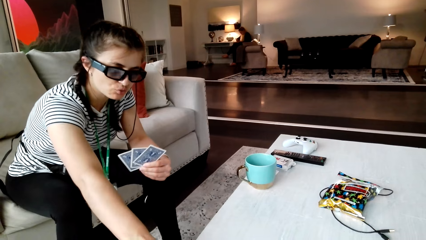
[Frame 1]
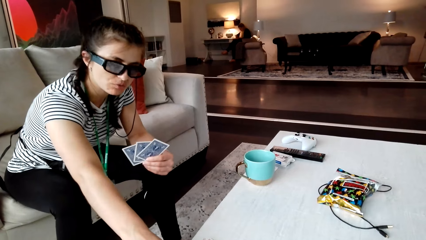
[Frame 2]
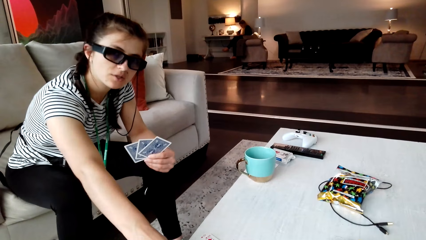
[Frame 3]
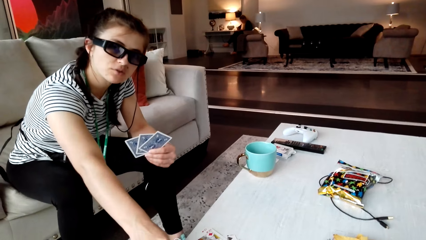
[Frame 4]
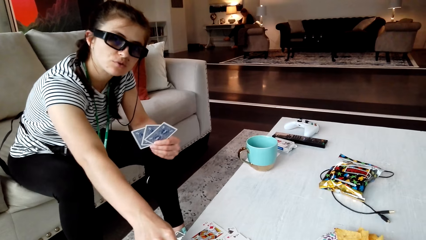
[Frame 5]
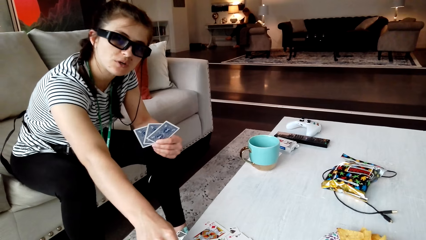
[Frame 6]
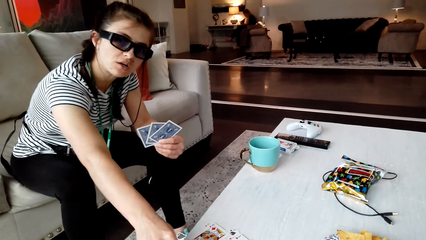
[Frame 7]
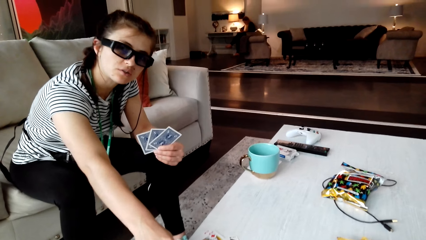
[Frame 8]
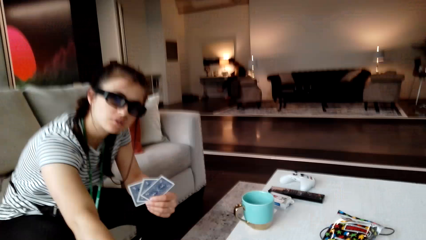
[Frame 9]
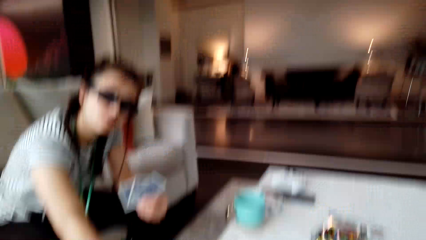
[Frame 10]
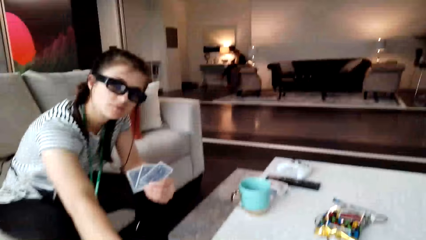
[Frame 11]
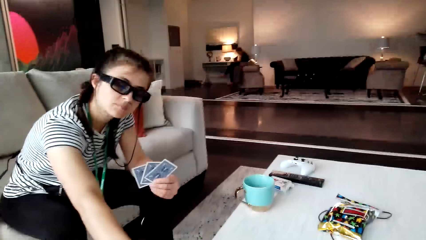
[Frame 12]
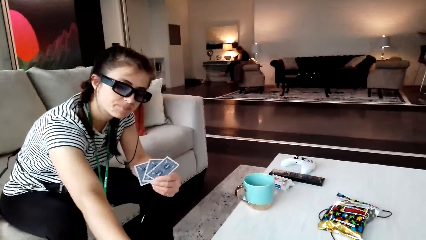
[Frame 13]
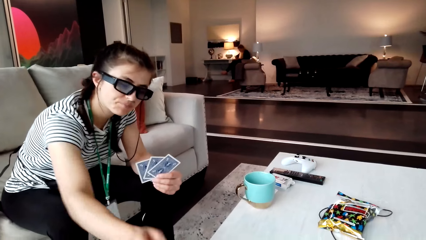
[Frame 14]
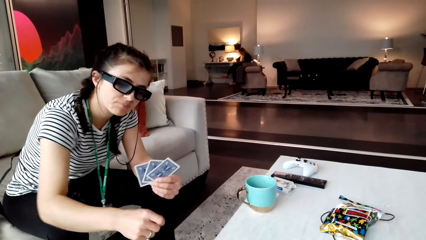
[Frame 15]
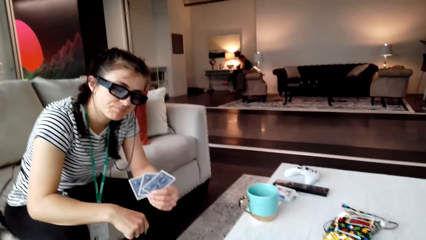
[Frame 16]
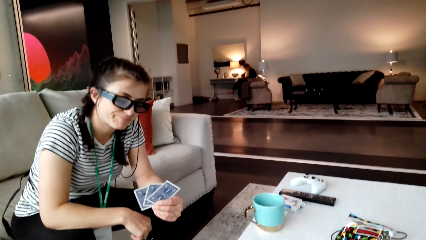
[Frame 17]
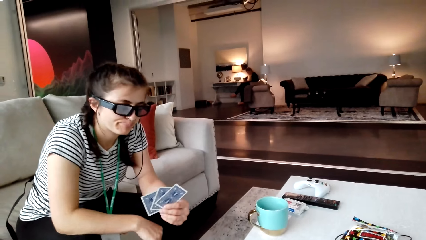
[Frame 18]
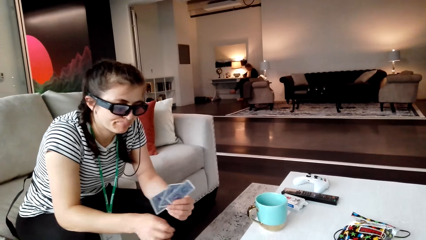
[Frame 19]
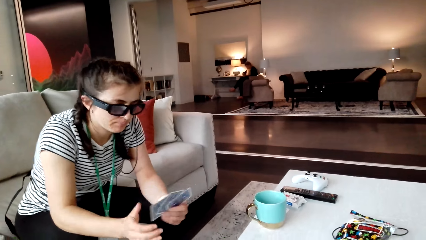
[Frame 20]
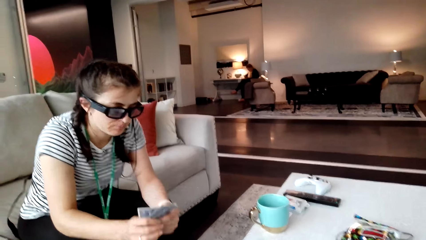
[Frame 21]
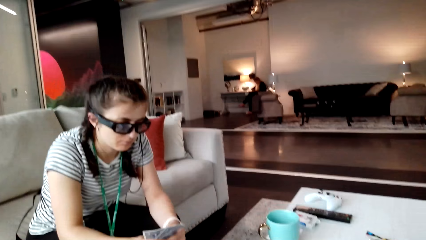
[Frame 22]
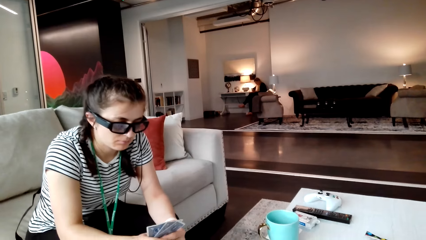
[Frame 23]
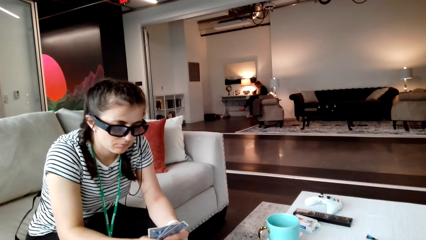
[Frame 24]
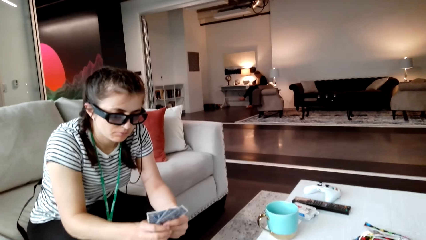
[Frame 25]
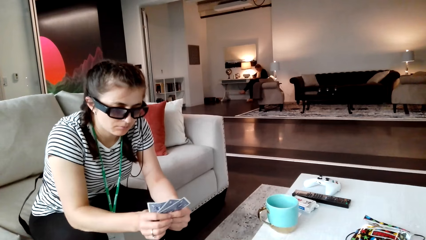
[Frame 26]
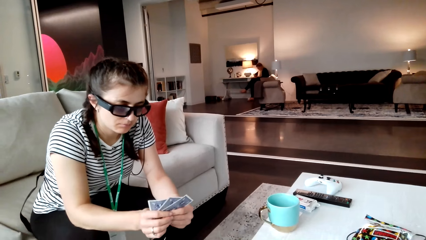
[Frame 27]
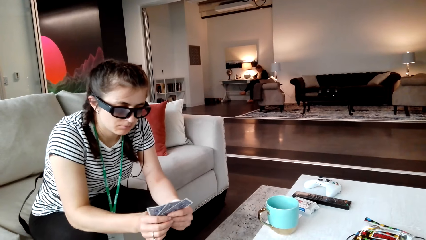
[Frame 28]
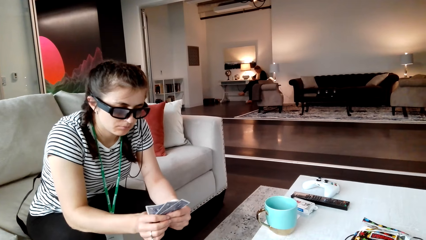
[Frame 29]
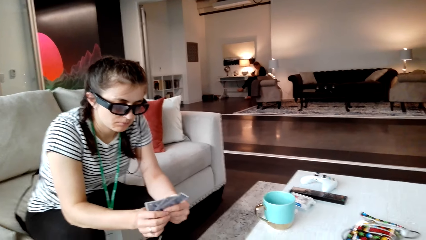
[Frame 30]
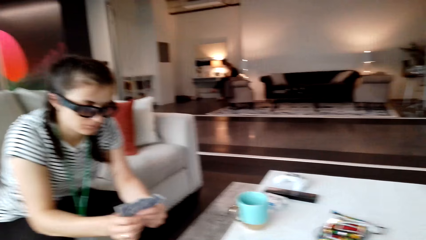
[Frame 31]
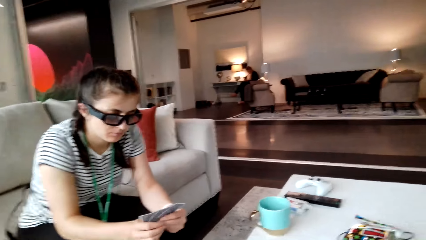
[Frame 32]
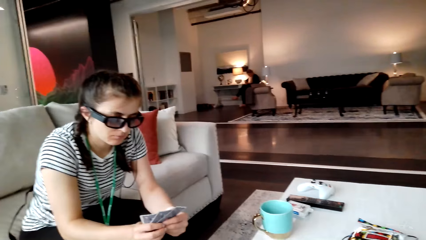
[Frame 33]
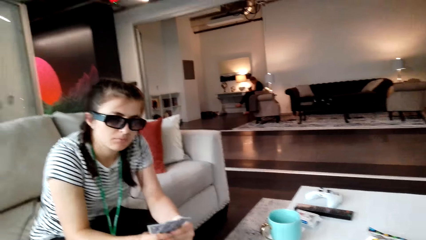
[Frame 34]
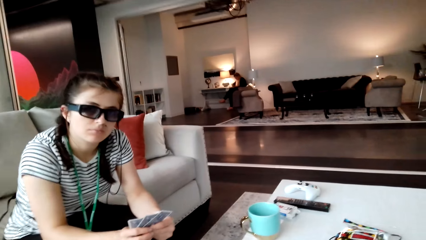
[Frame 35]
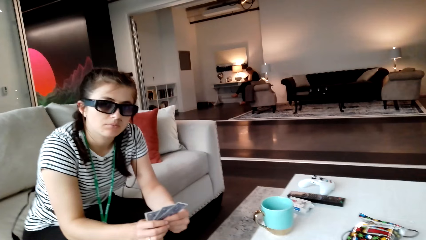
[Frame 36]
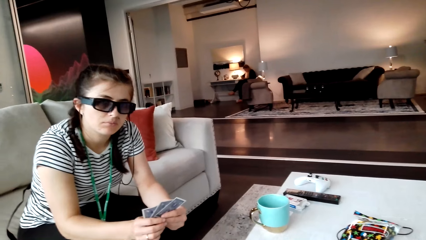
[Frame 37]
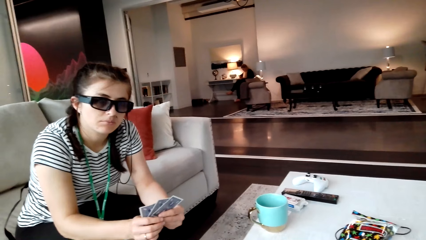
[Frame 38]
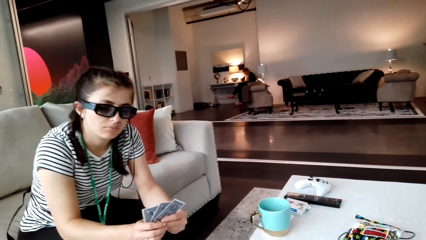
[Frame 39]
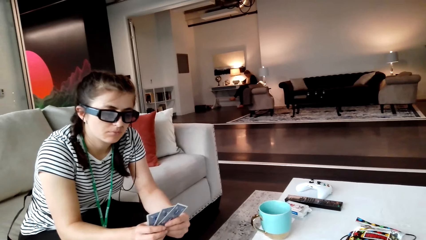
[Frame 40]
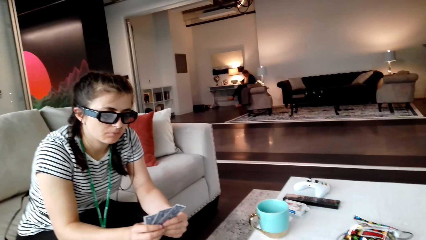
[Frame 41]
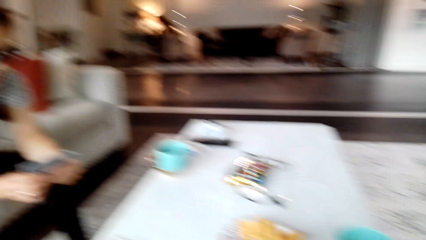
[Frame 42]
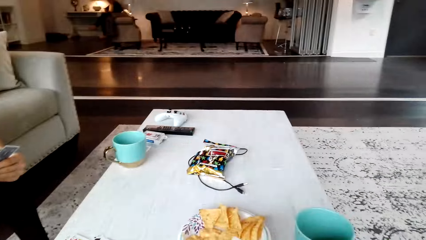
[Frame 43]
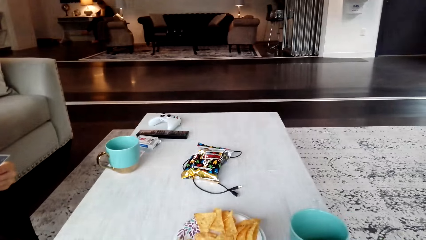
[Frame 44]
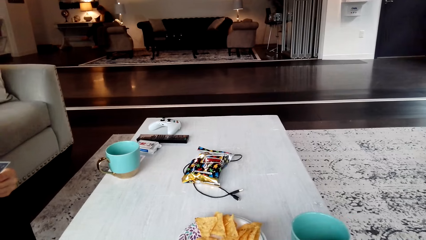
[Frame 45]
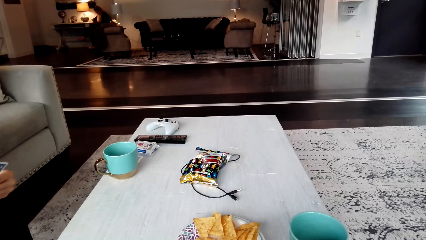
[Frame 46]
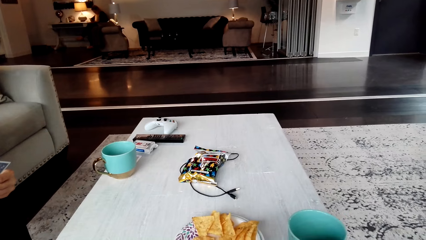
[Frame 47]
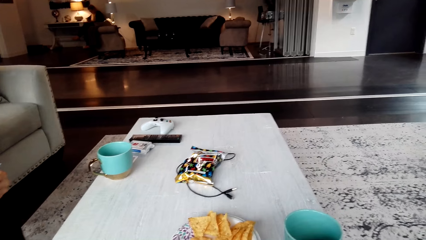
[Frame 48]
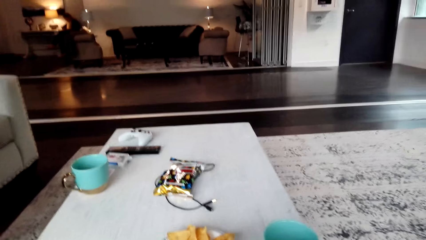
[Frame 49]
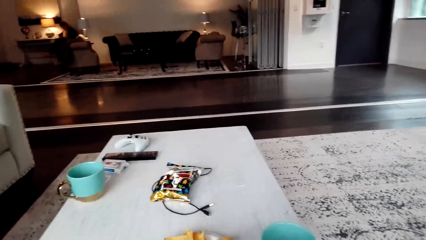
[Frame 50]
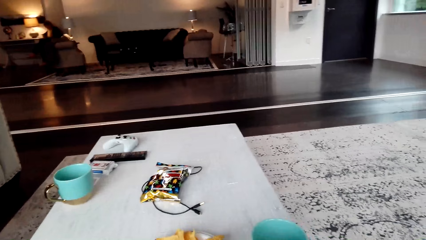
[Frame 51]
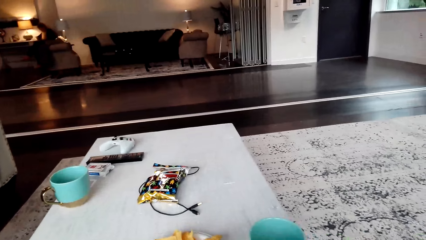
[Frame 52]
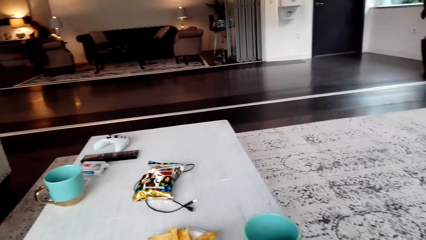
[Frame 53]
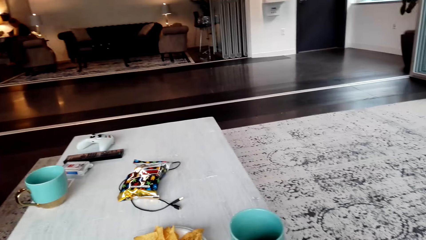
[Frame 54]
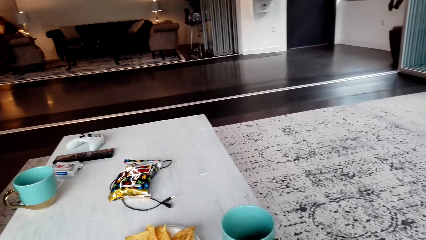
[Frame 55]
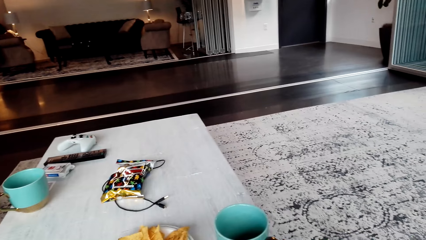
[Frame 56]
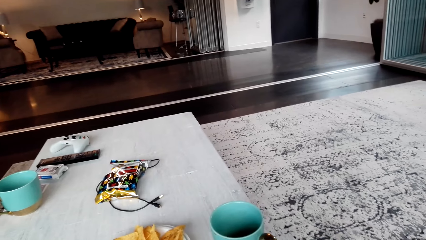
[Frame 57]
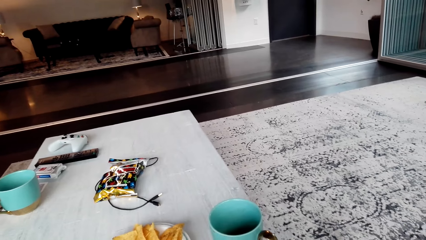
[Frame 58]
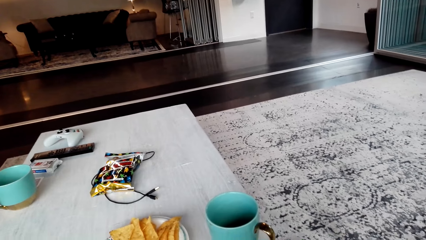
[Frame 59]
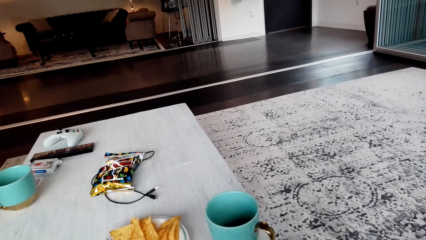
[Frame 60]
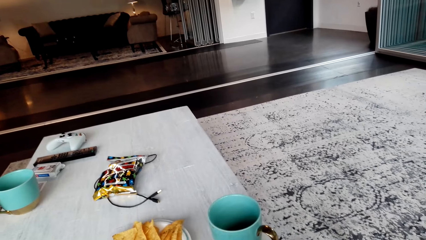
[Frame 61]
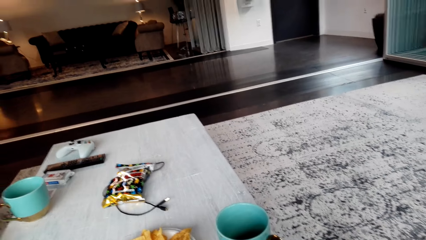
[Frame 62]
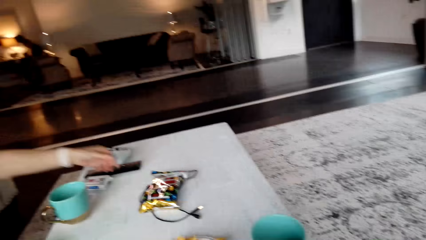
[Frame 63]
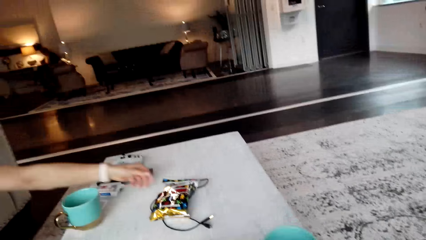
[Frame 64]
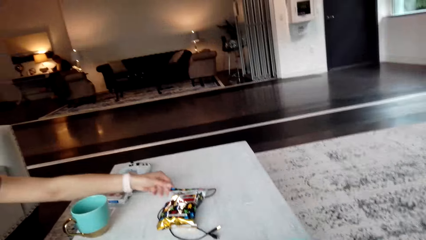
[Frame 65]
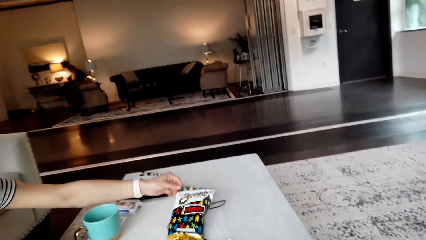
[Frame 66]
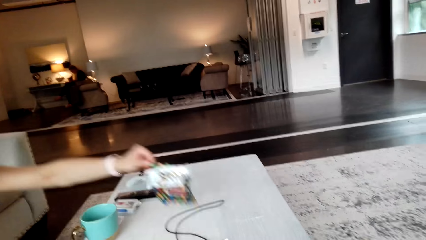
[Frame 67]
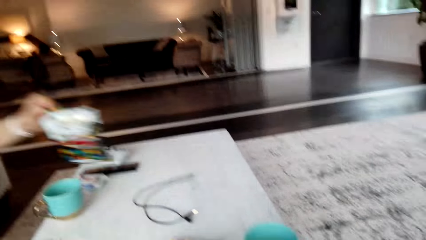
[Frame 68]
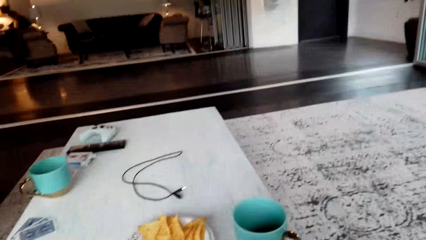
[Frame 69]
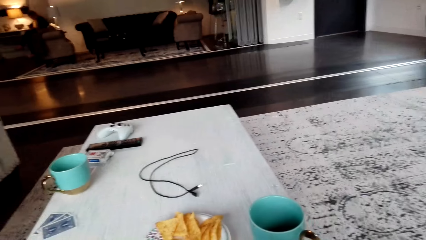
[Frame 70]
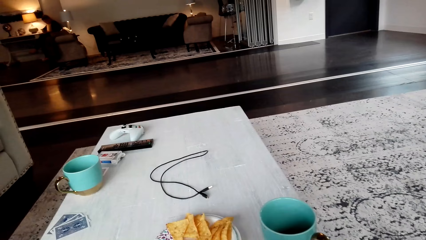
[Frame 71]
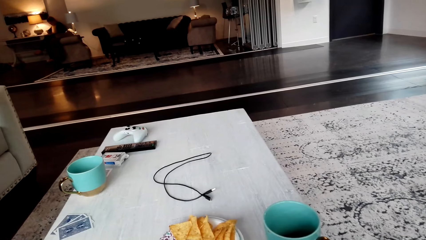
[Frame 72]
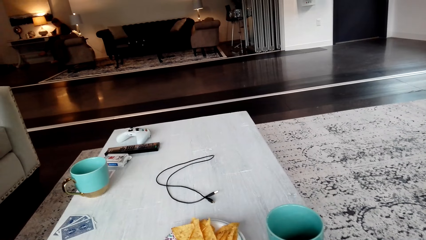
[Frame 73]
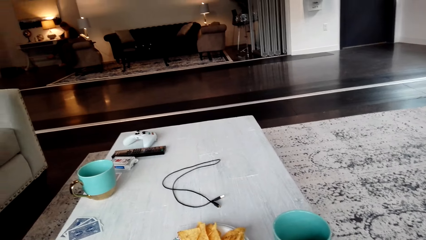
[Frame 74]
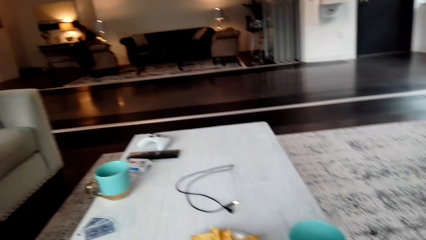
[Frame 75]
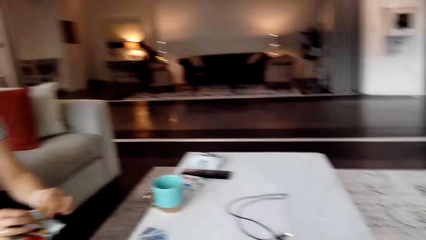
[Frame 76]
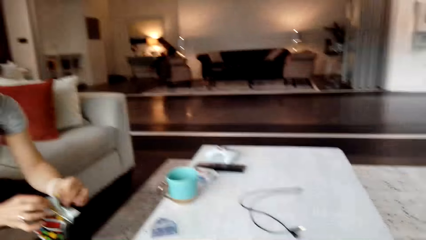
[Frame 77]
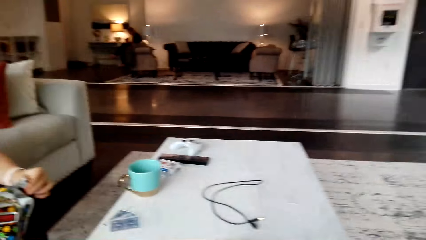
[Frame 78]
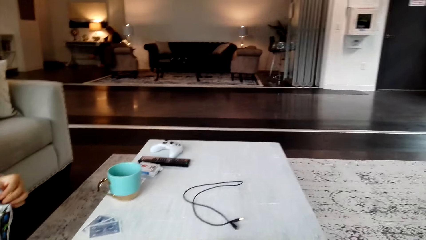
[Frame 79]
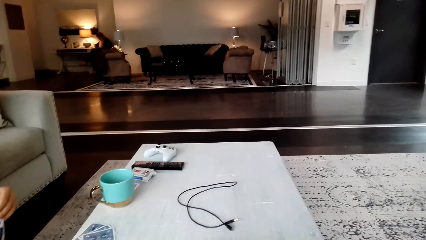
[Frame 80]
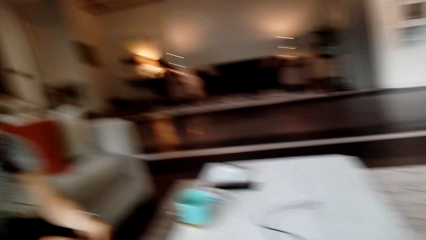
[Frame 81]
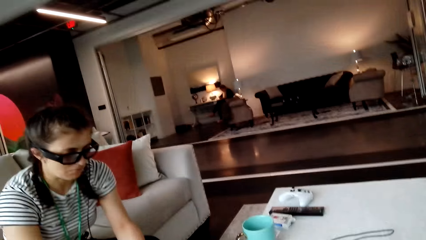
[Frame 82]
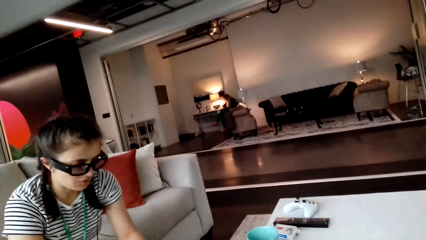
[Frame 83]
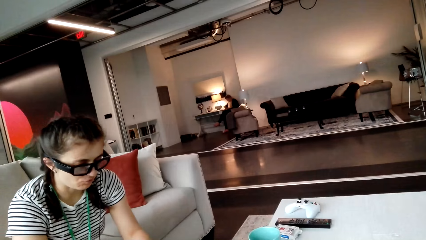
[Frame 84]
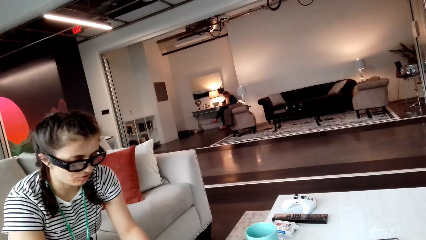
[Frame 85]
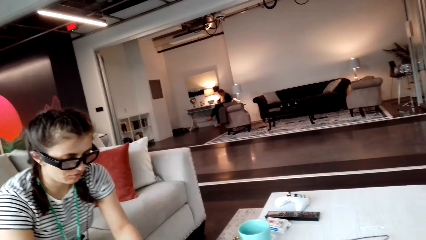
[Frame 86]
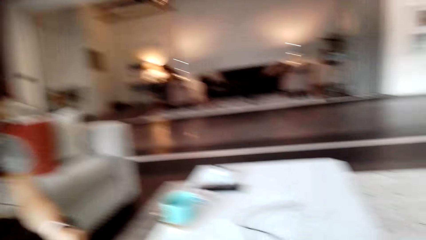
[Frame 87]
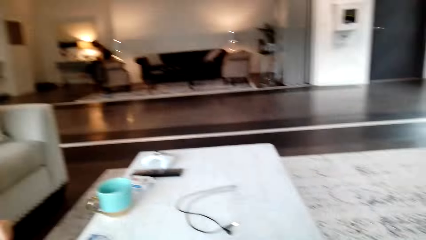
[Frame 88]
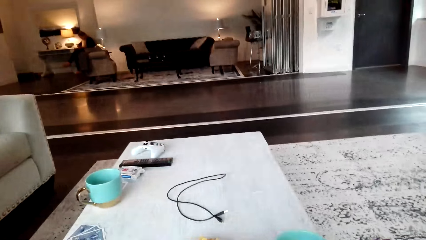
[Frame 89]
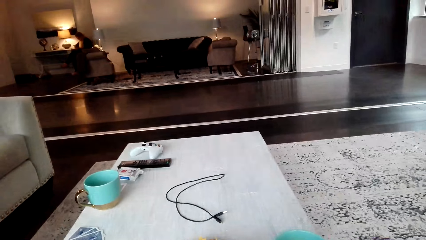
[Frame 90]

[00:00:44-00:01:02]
A woman points at the cards on the table. The woman removes the hand from the table and moves the cards in the hand. The camera wearer converses with the woman. They stare at the room. The woman picks up the packet on the table and opens the packet of crisps. The camera wearer converses with the woman.
